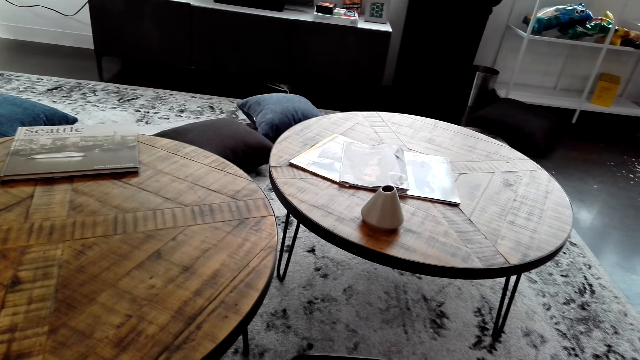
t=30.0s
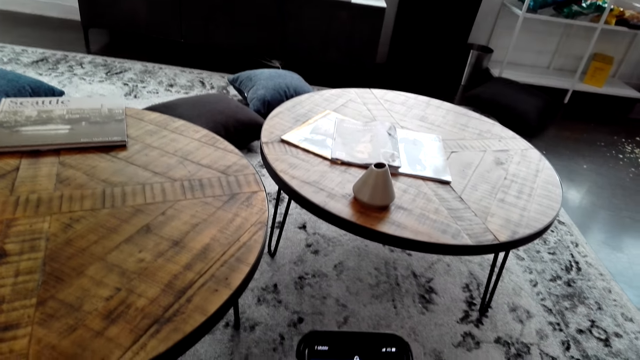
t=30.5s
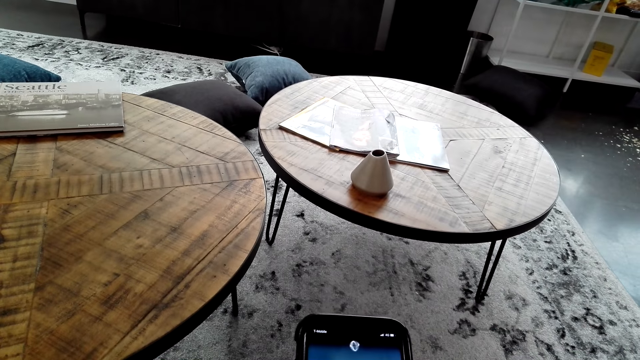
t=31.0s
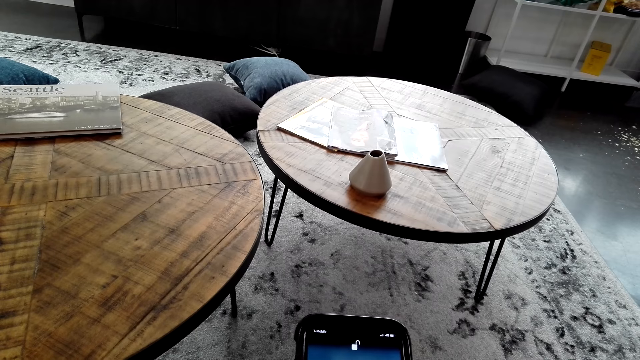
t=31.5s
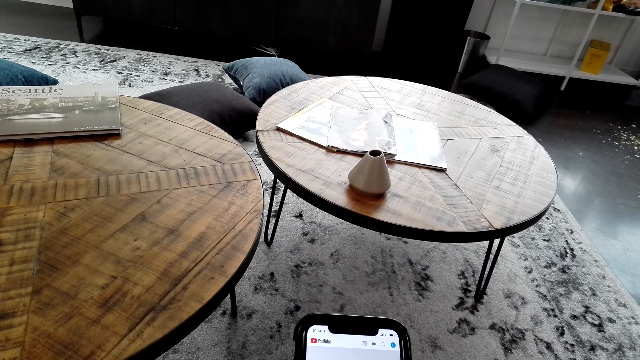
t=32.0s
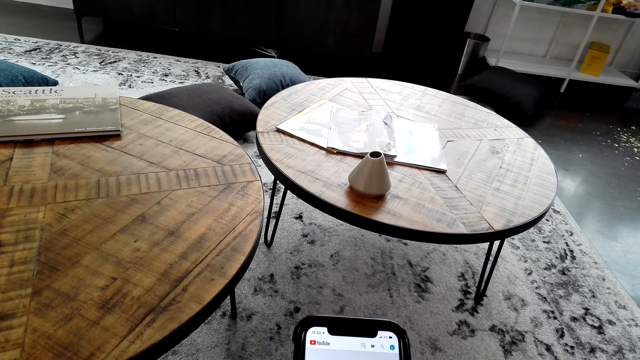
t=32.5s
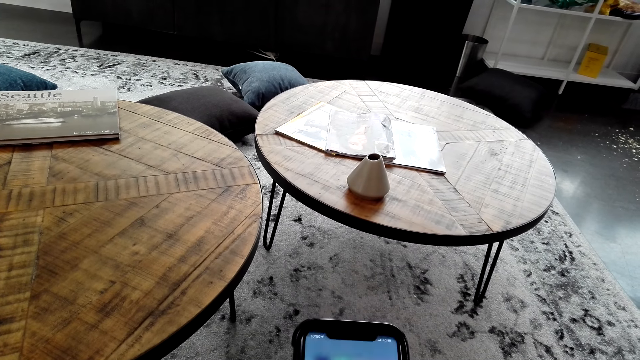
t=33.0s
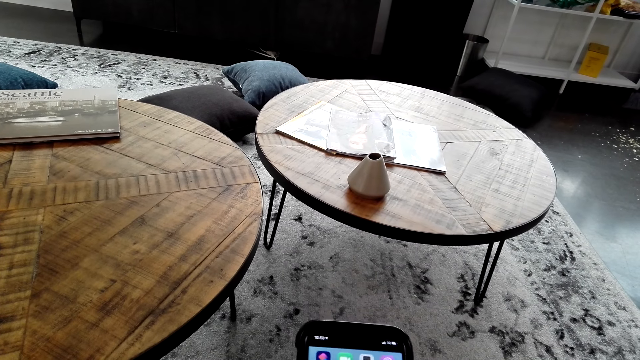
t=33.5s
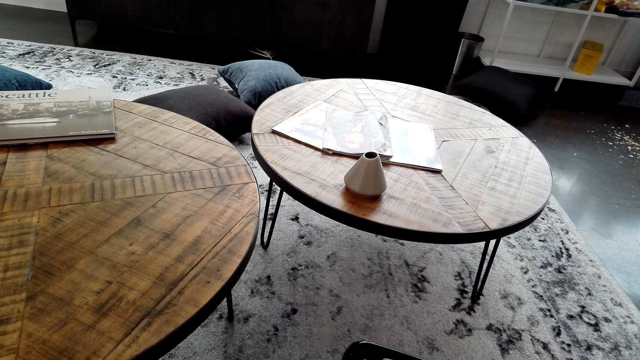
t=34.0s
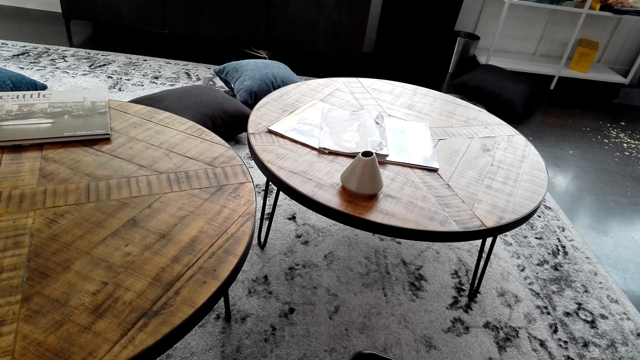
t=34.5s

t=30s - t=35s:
The camera wearer operates the phone.

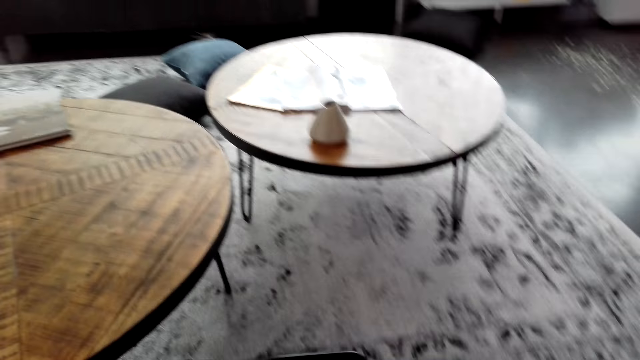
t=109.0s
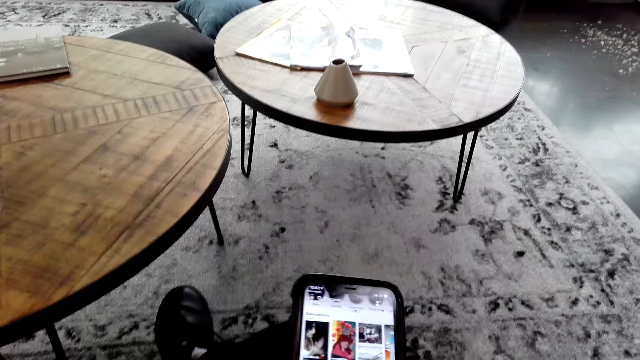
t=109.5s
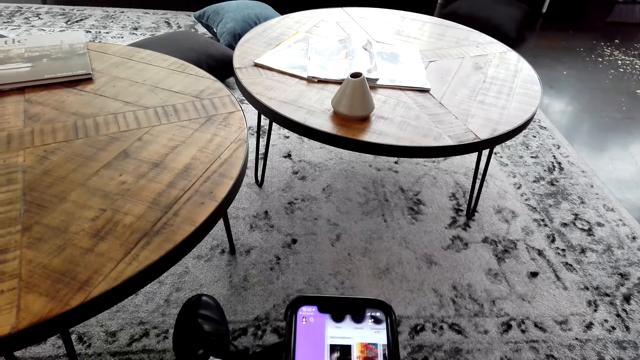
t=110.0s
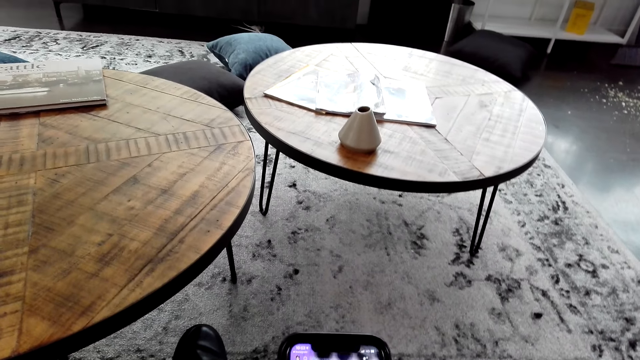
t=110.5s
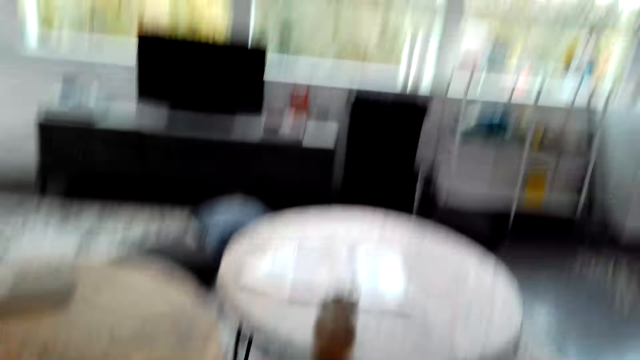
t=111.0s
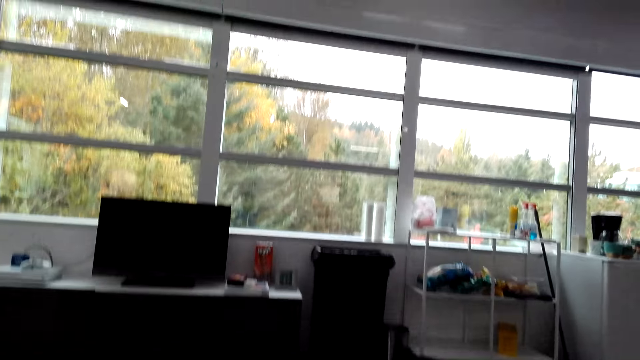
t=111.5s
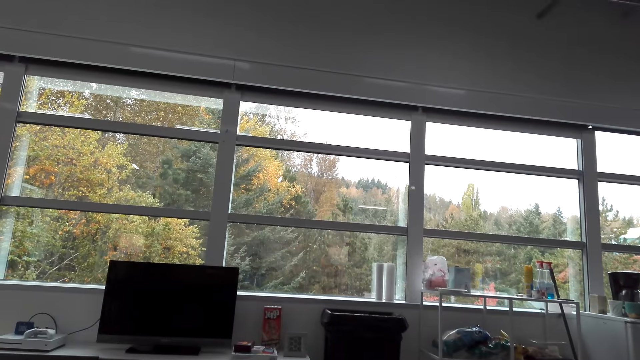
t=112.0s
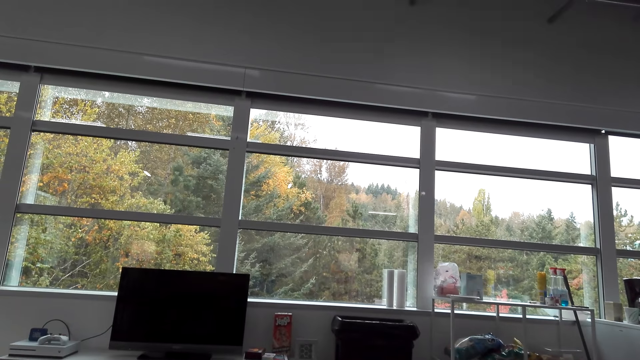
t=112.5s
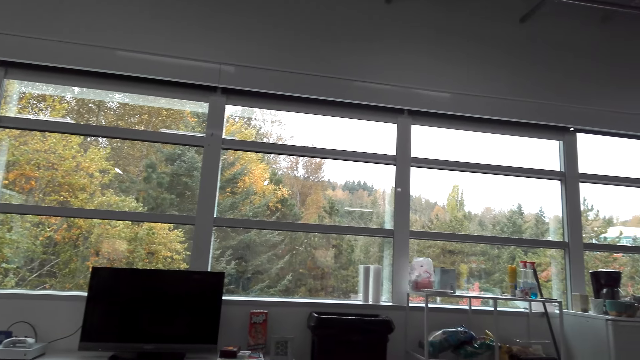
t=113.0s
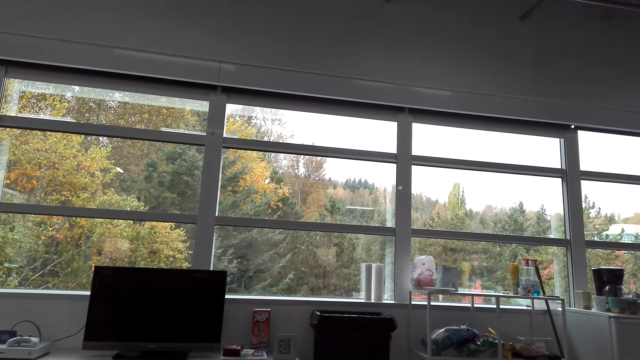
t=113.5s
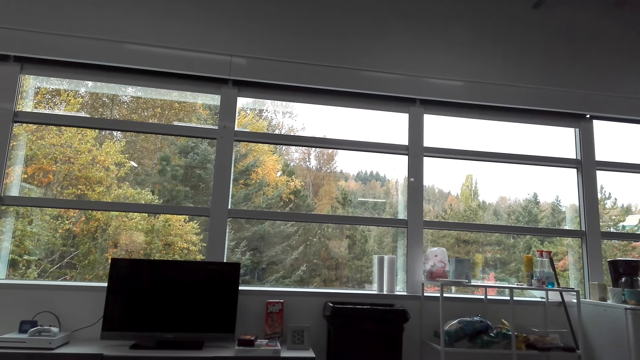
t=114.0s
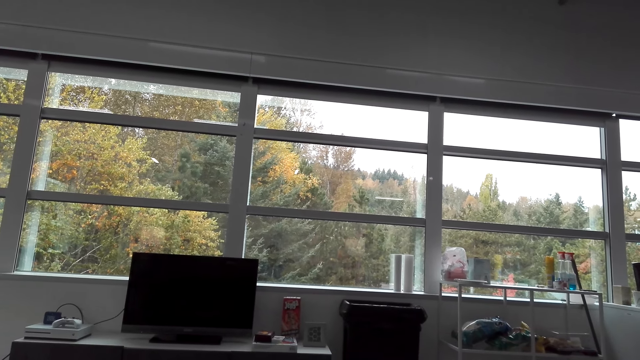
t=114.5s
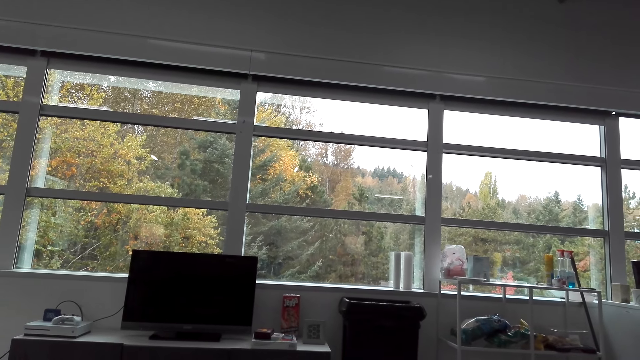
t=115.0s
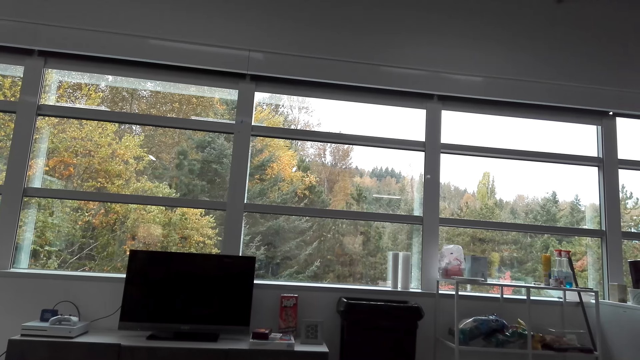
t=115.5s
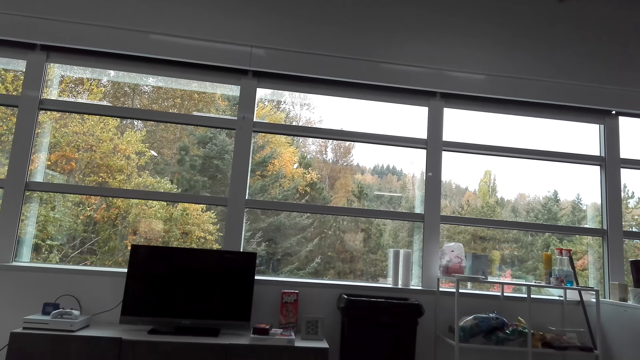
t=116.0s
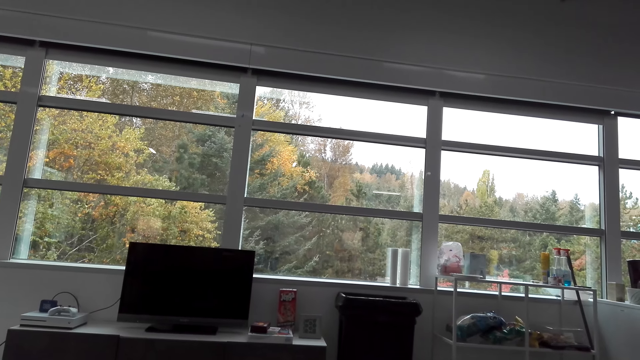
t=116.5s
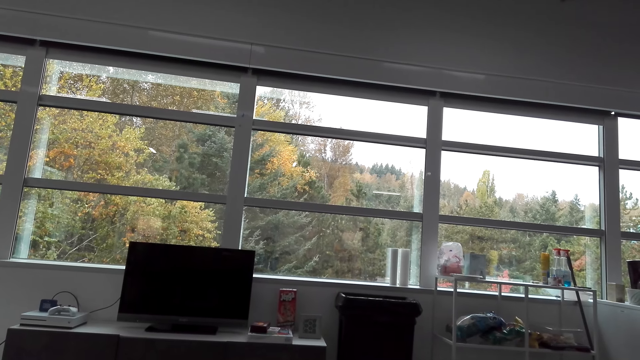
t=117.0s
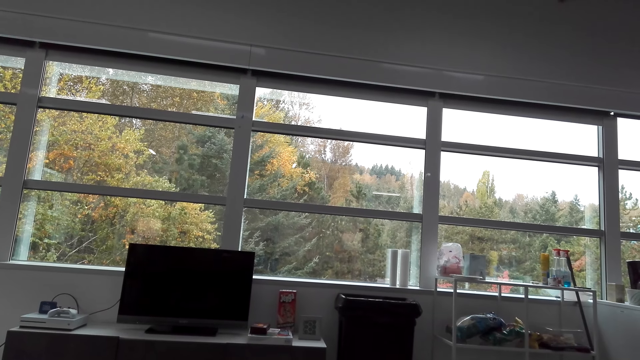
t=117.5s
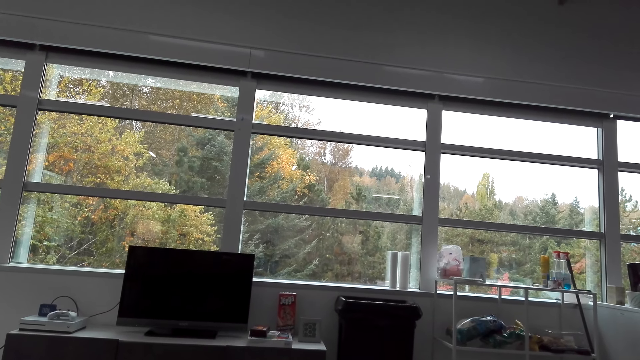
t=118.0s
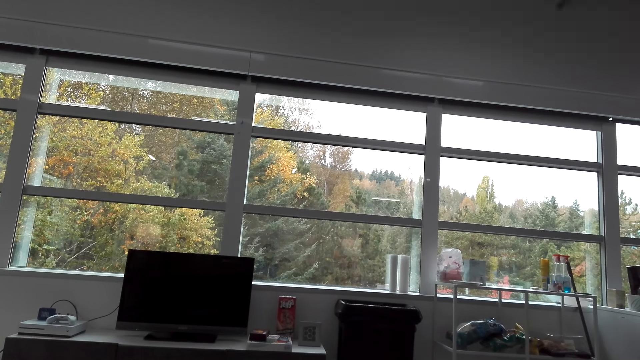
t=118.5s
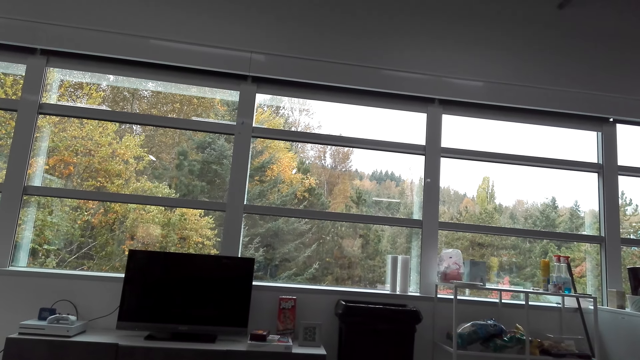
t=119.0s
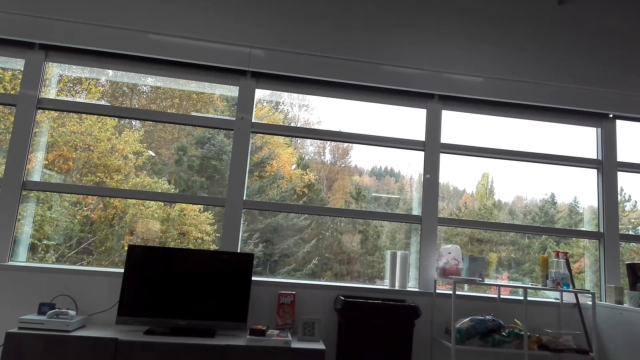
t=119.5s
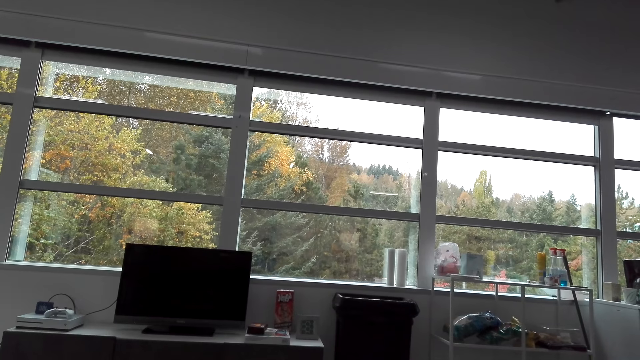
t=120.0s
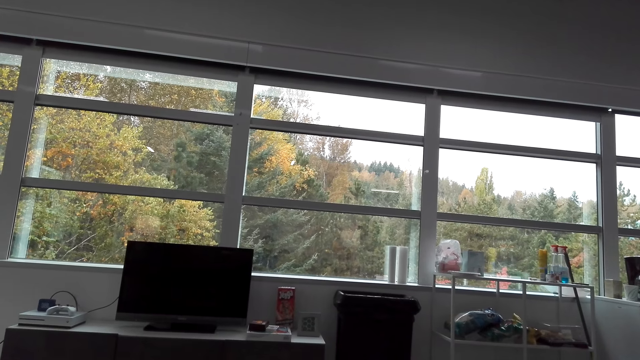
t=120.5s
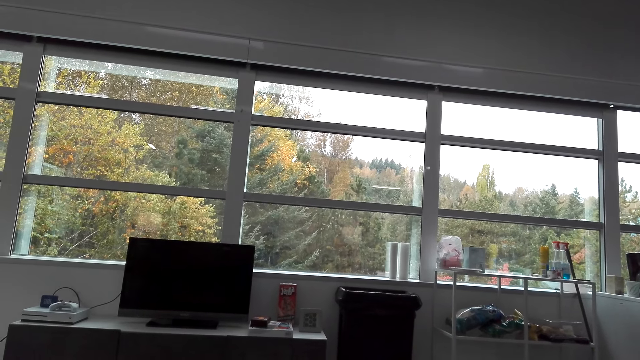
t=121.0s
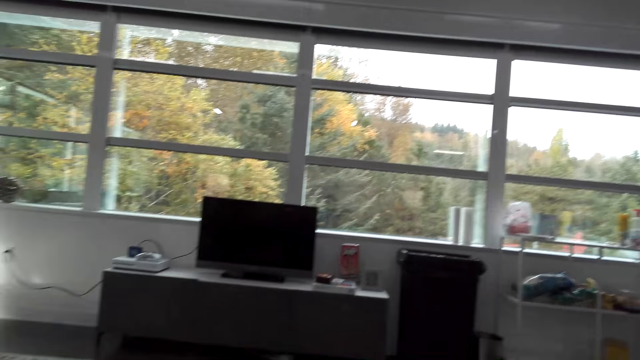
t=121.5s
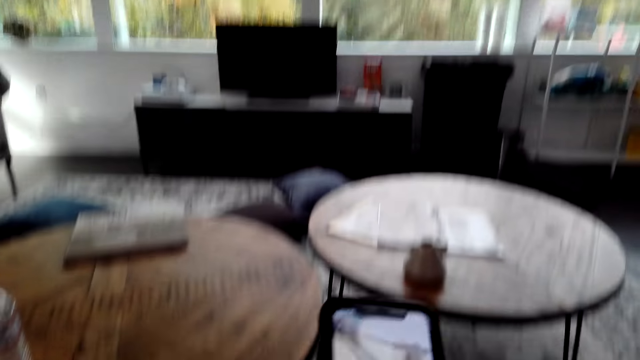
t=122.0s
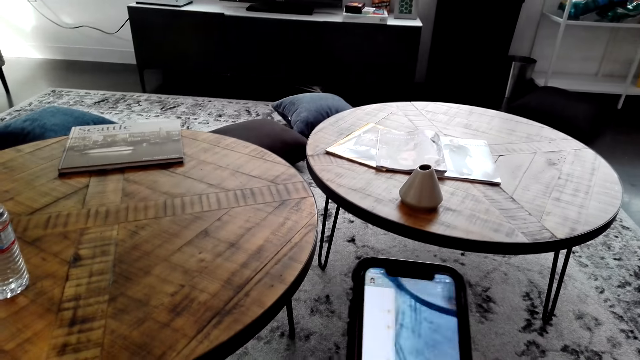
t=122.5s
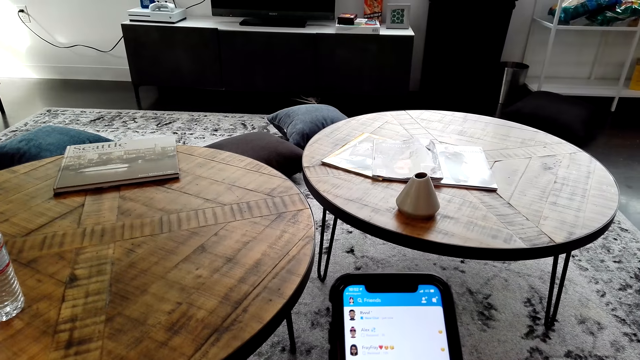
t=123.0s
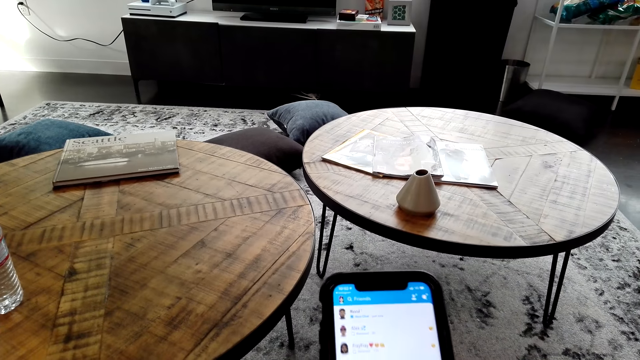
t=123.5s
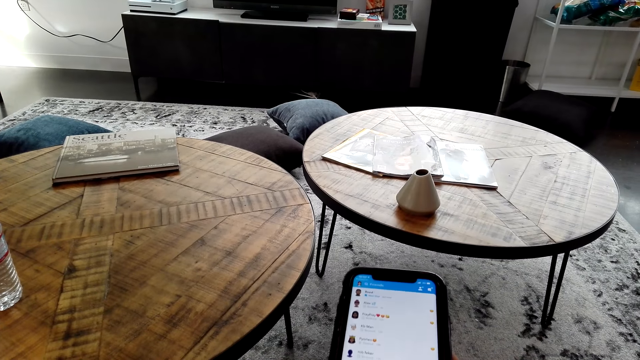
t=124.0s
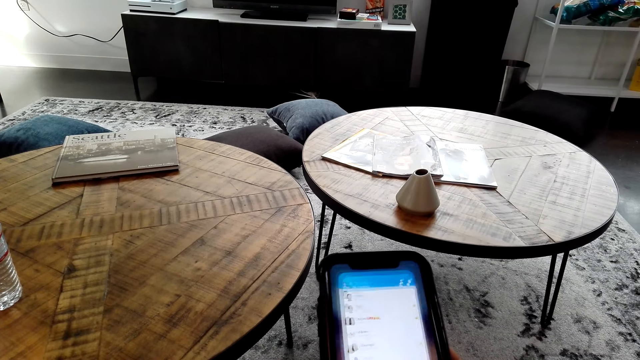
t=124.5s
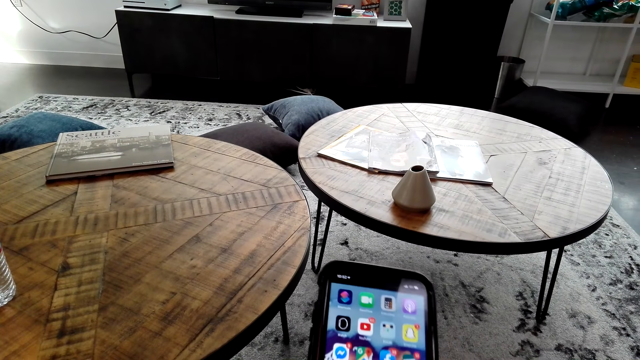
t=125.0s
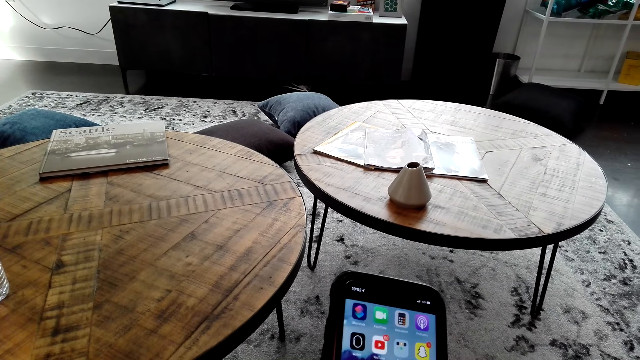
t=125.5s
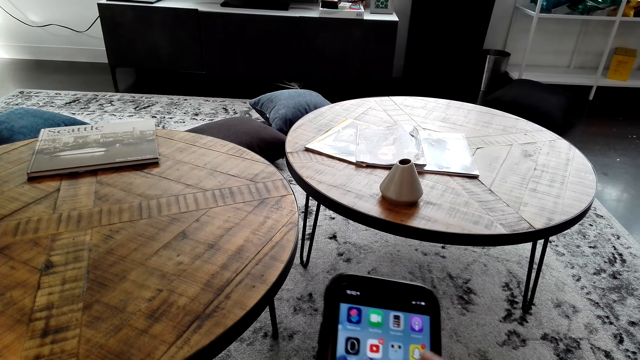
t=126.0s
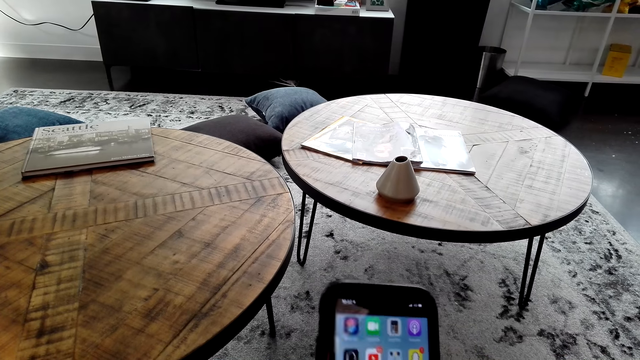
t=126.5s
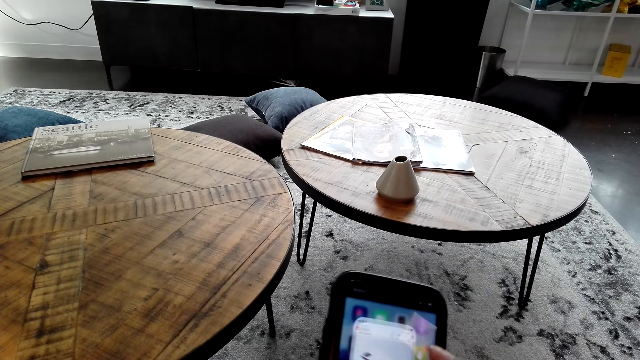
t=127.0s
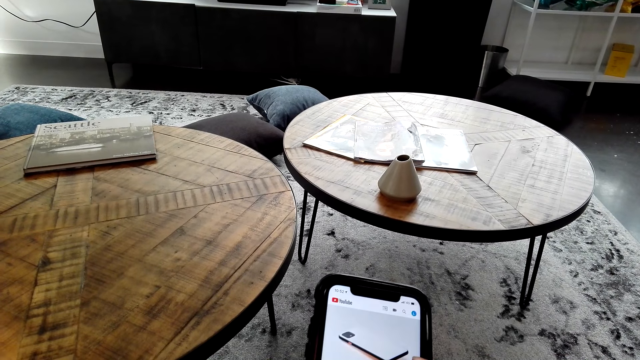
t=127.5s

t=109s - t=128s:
The camera wearer looks around. They use the phone.
